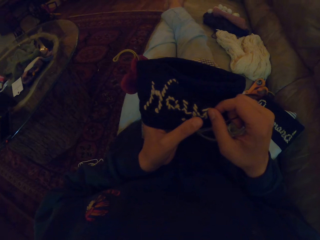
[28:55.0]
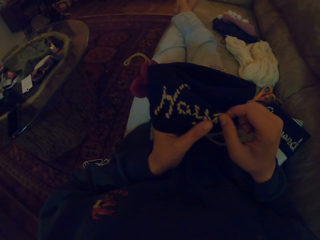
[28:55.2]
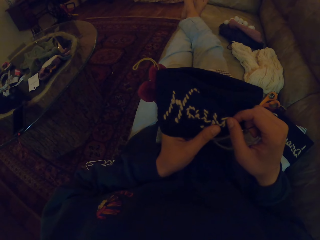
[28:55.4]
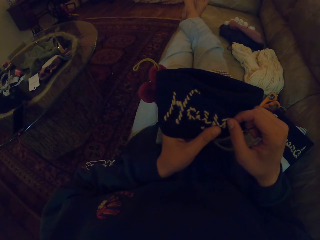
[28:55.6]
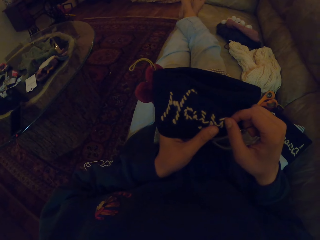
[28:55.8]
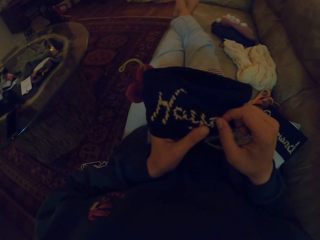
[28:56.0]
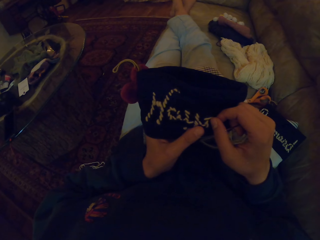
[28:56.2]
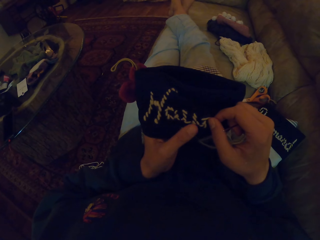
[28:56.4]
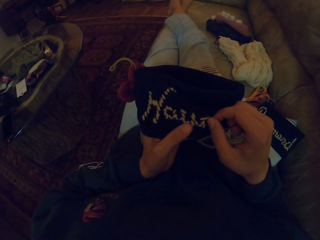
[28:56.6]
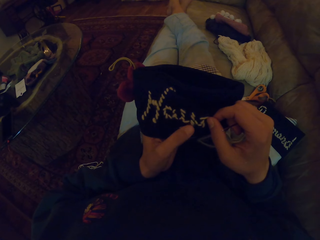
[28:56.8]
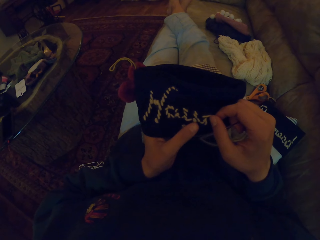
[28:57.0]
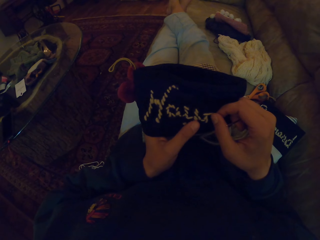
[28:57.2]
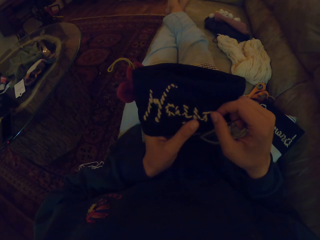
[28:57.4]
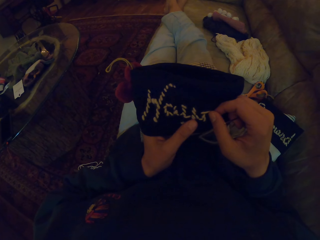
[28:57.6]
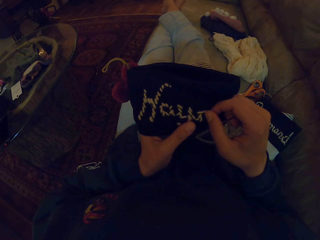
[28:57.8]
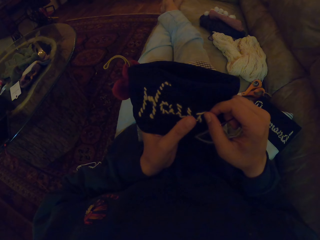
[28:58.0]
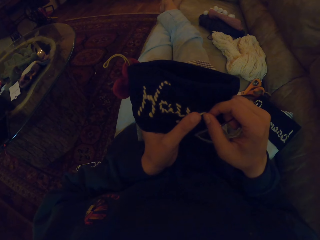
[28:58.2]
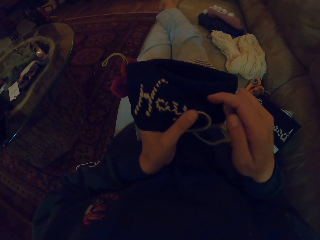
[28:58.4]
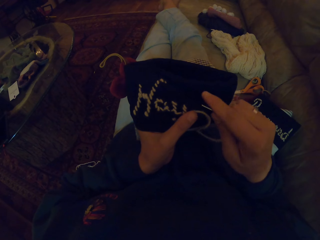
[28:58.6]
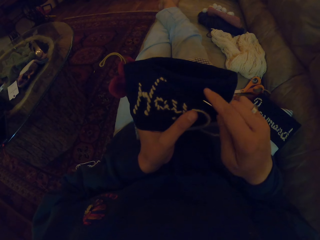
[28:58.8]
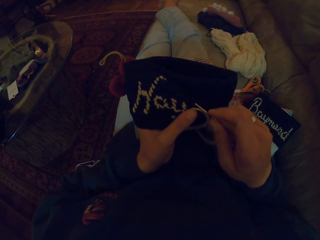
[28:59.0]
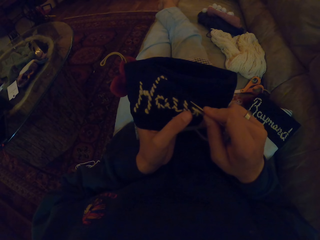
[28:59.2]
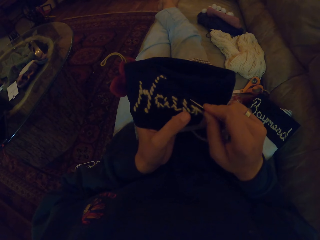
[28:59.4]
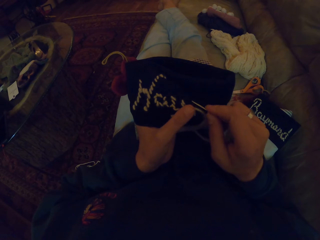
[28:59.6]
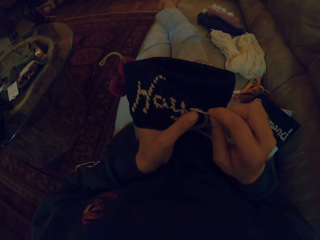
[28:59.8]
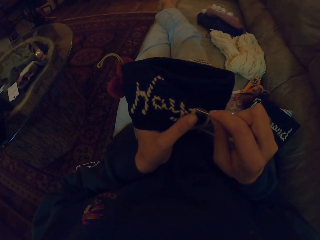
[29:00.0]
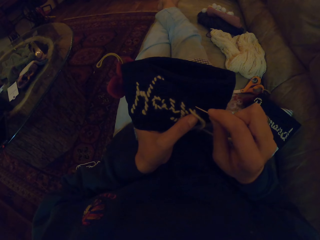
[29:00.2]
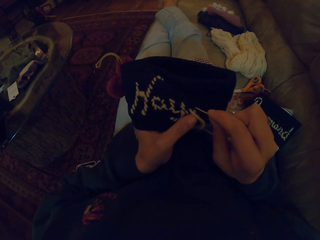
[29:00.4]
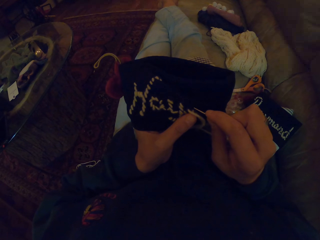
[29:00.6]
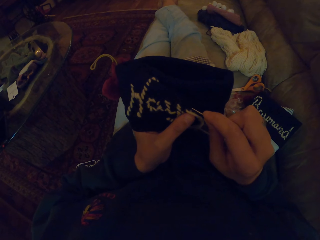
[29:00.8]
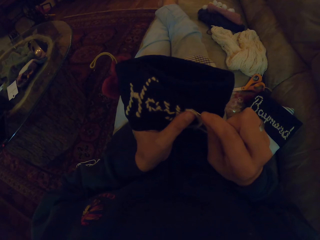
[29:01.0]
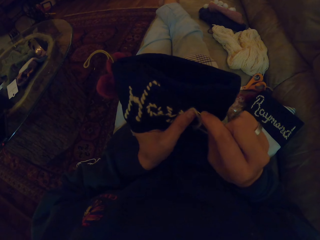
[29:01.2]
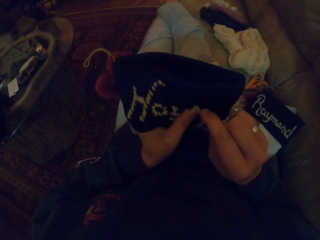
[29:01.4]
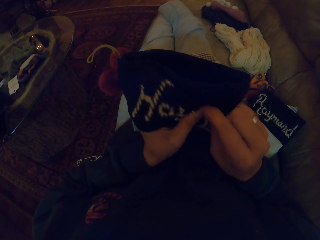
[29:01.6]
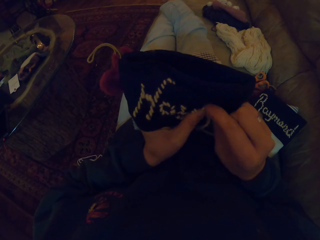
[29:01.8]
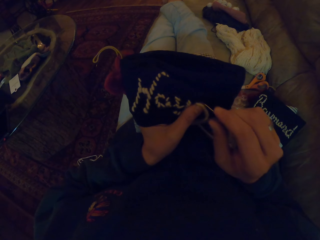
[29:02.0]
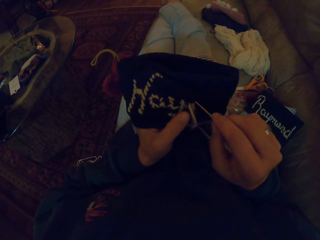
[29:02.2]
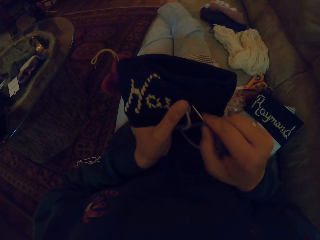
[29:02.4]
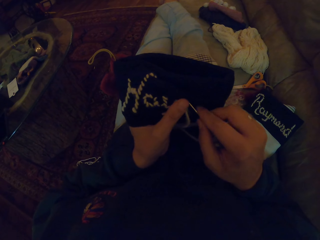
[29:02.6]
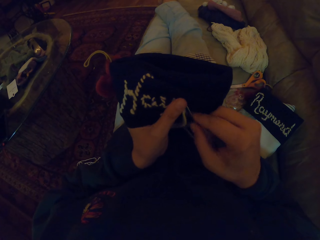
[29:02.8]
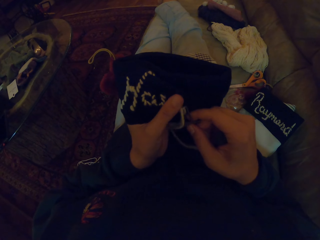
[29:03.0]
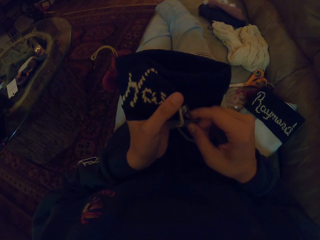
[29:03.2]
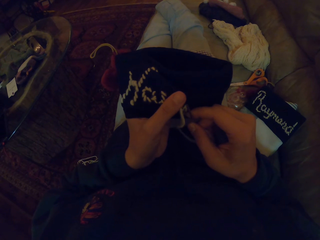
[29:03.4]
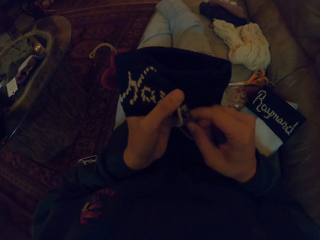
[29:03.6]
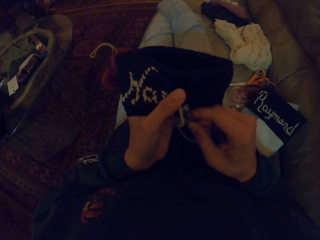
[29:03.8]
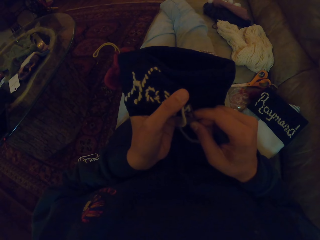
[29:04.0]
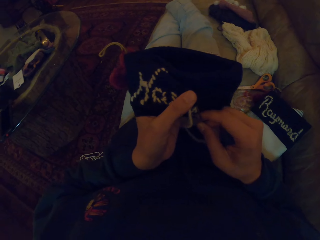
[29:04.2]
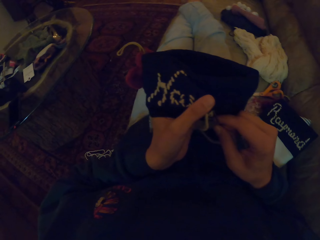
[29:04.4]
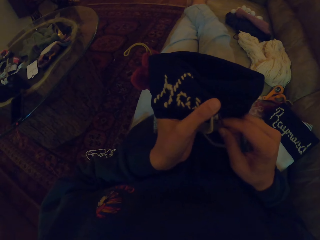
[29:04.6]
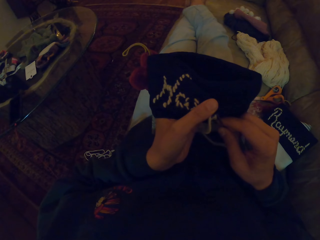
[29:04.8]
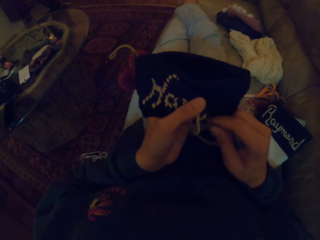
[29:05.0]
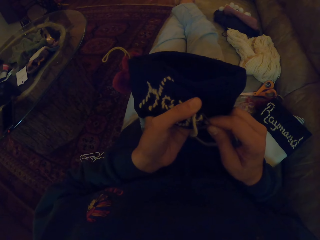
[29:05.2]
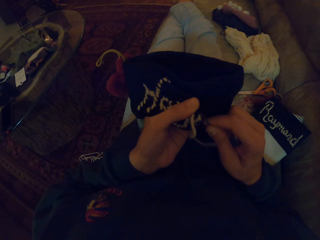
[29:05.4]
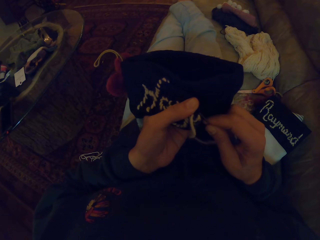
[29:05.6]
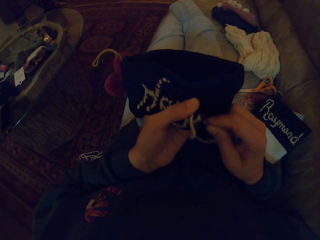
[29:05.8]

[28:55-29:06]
The camera wearer adjusts a thread. They knit a cloth with a needle.

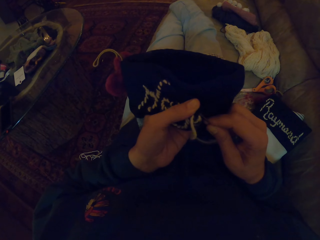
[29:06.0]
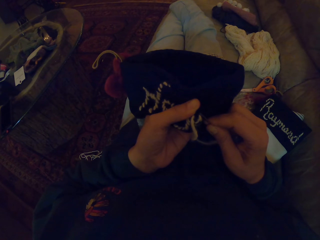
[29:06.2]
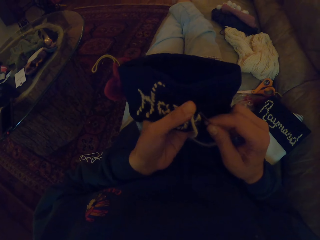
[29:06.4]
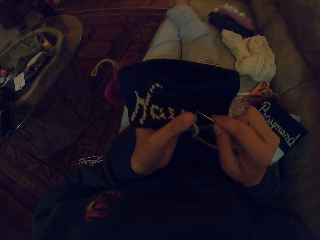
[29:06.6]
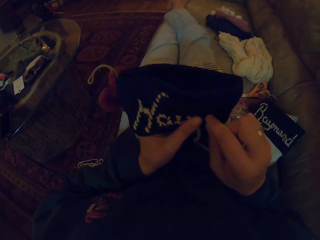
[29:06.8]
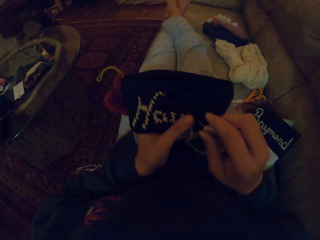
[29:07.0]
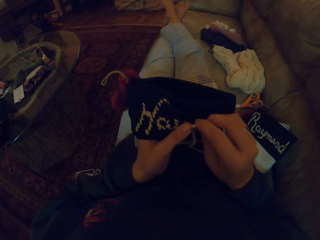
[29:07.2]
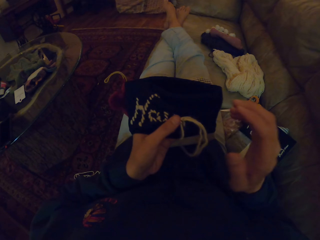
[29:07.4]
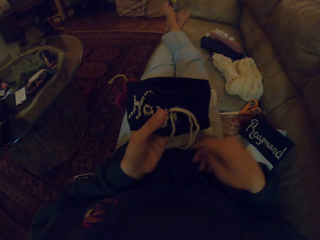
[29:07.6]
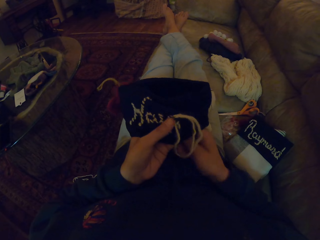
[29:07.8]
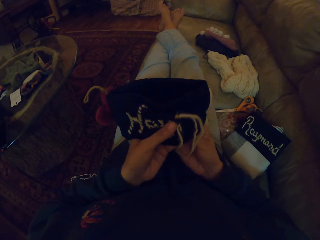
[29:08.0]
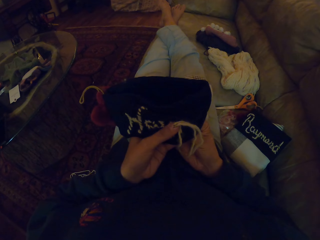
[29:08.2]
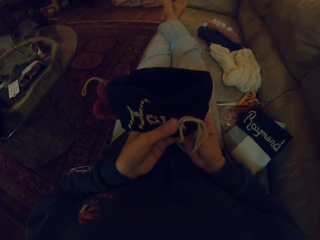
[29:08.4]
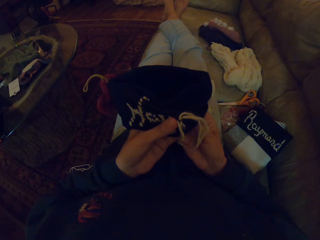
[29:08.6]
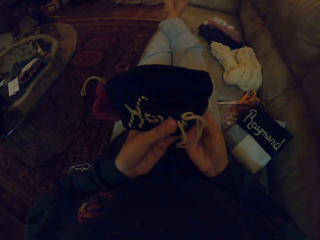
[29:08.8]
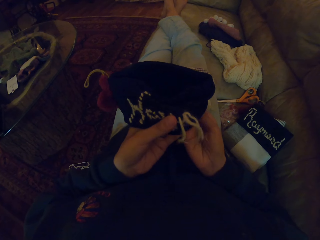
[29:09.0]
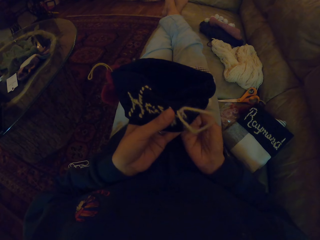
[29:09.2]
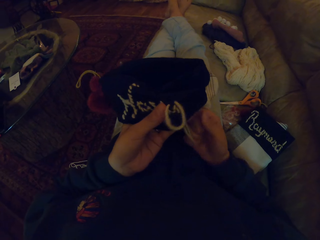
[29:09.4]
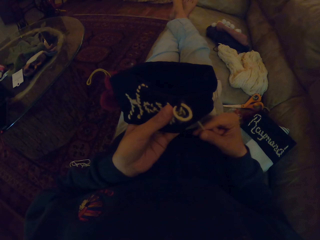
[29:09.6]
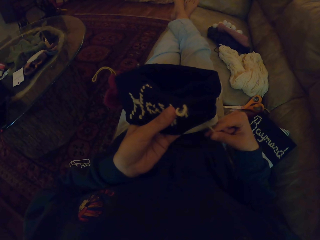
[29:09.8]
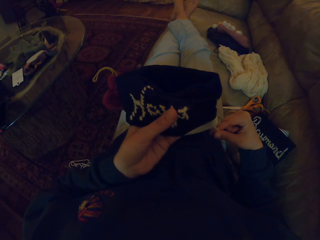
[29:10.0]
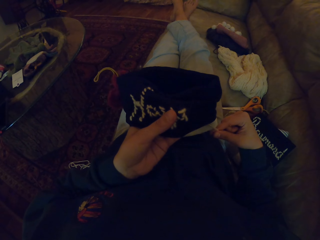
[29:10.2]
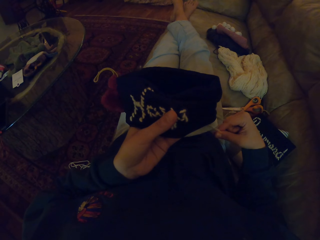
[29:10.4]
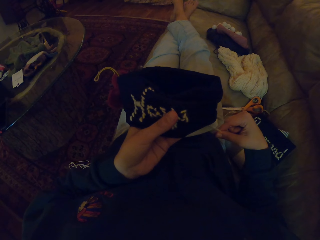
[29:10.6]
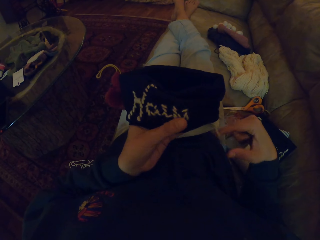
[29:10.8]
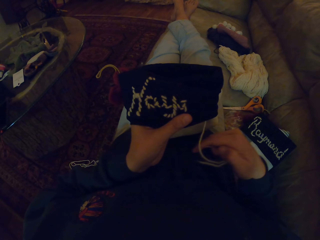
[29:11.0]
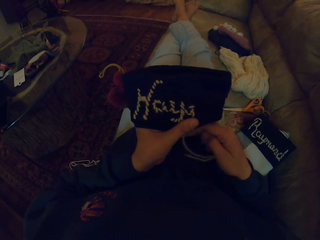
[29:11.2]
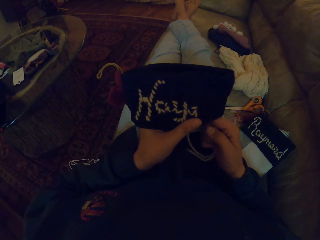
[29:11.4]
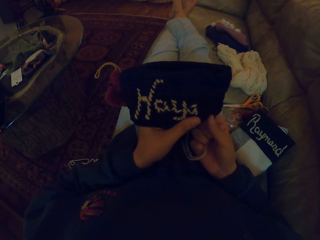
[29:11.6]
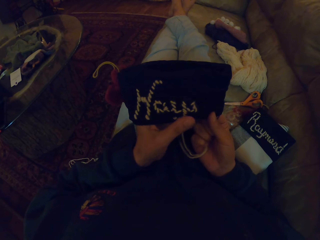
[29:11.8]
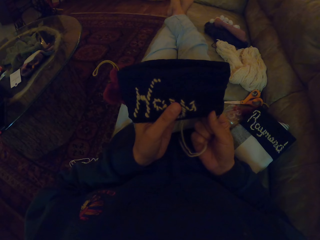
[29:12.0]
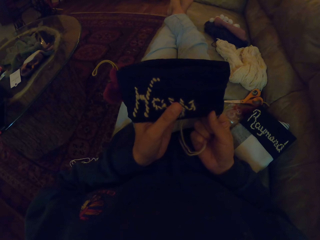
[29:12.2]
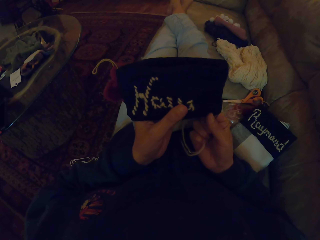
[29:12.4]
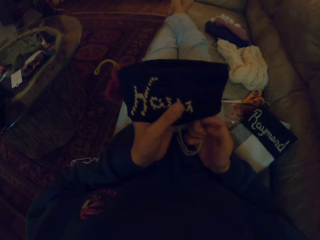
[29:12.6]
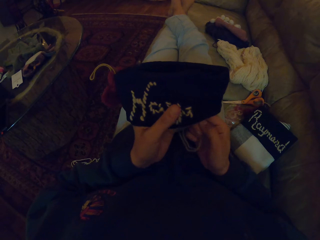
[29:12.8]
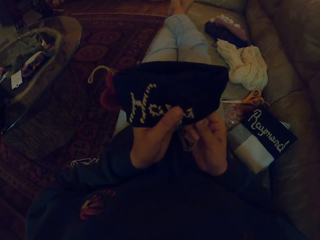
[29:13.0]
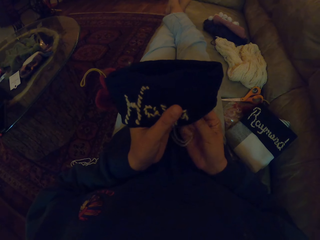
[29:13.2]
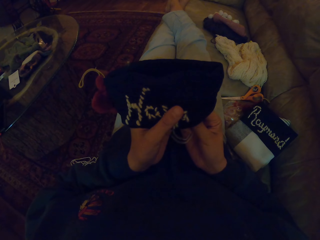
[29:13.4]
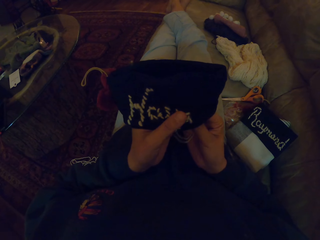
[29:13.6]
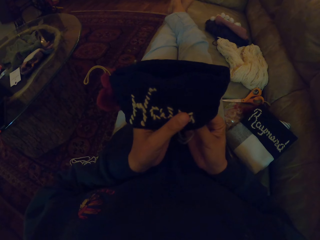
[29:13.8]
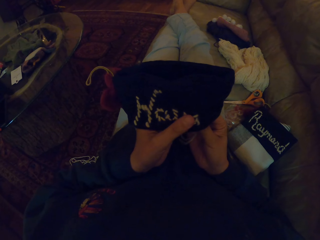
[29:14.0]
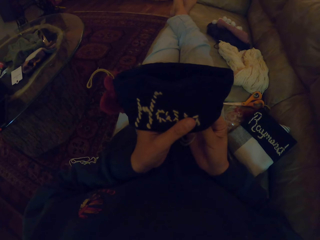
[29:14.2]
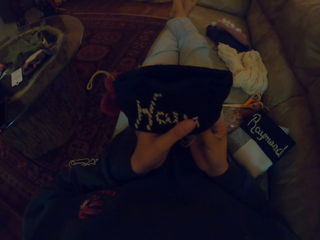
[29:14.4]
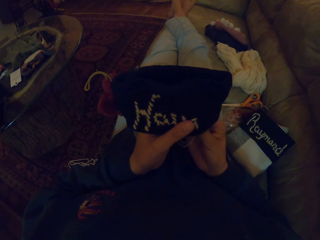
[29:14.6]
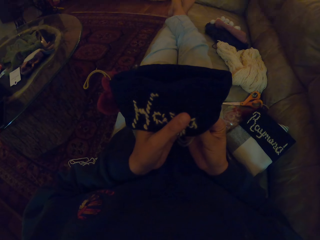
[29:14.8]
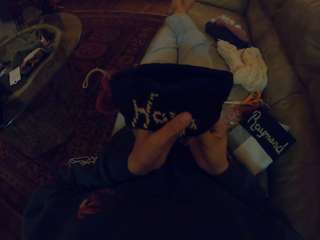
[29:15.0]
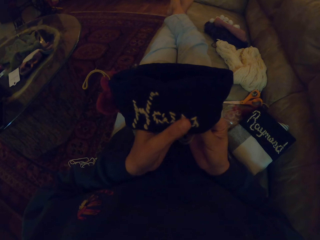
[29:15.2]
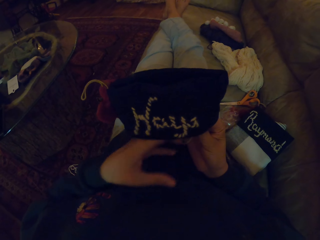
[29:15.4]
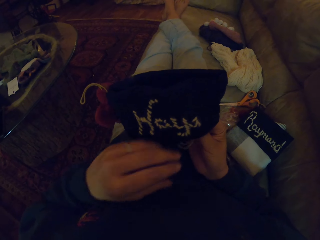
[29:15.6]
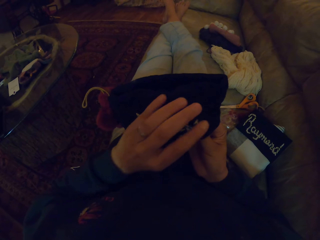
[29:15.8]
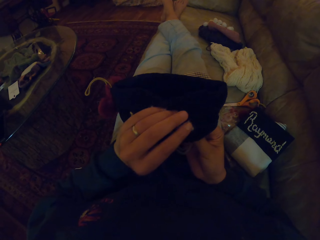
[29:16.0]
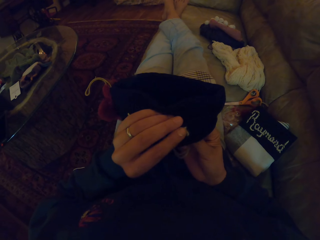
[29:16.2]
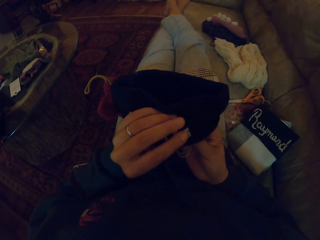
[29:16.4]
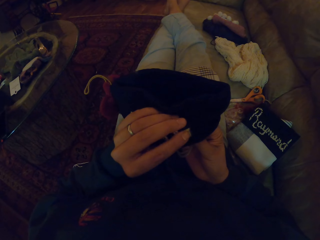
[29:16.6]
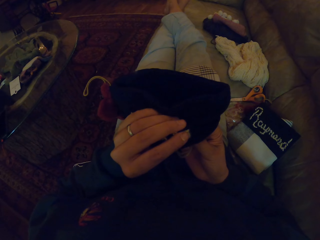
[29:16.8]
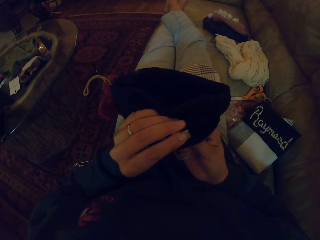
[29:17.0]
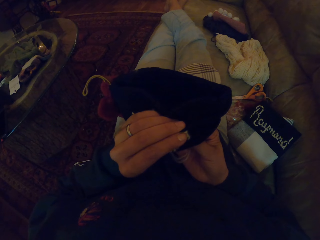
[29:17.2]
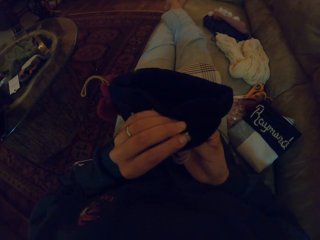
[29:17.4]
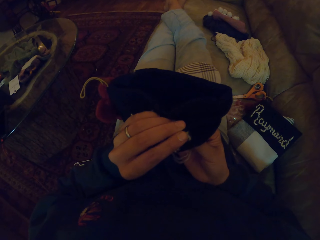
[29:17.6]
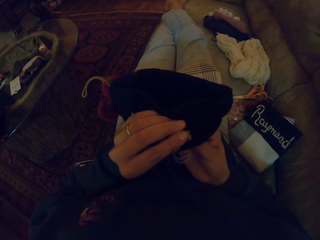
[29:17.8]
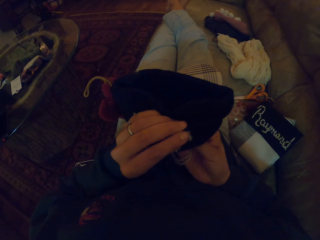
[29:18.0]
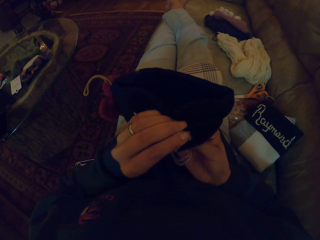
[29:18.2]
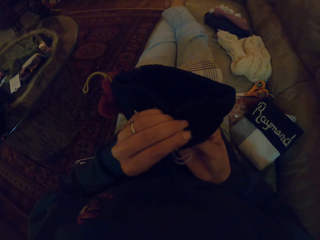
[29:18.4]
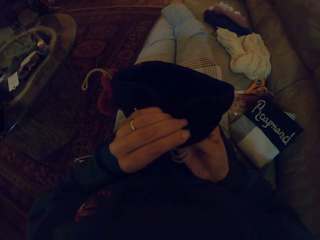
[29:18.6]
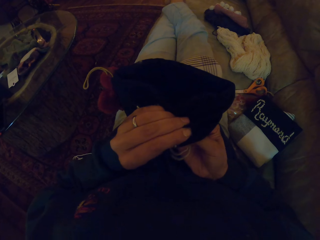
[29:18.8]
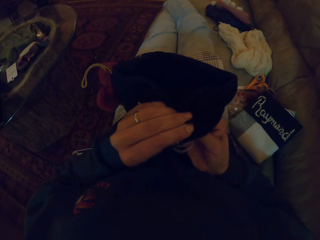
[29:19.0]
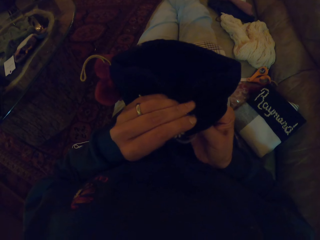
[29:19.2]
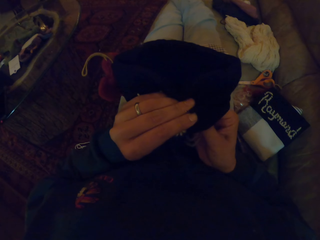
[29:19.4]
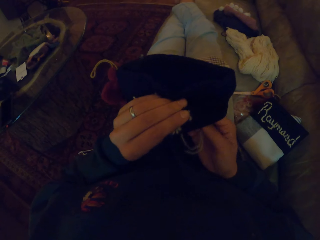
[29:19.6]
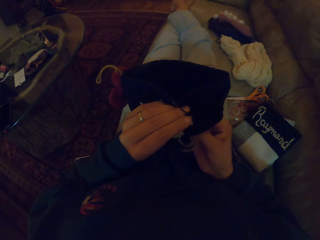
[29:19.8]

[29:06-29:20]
The camera wearer adjusts a thread. They knit a cloth with a needle.
